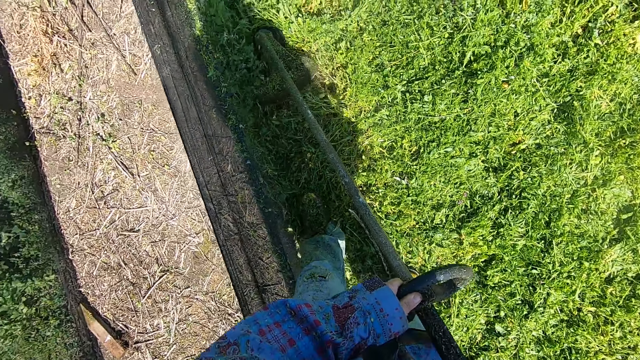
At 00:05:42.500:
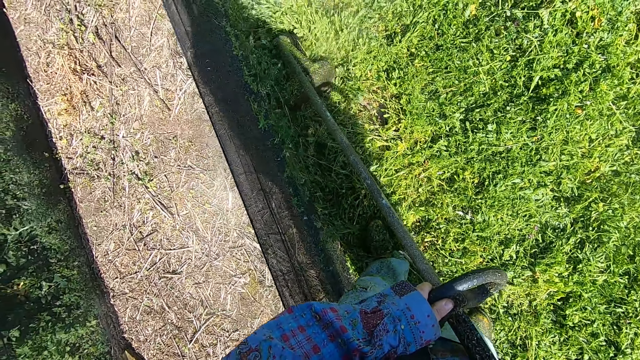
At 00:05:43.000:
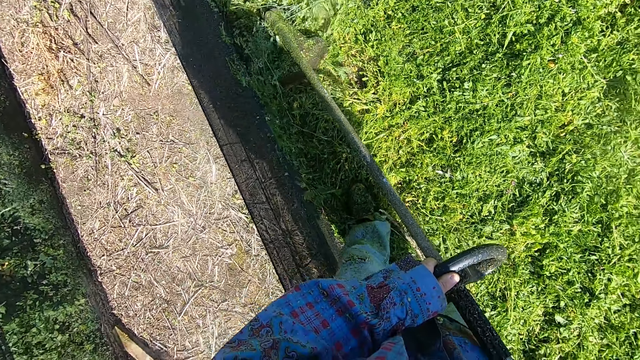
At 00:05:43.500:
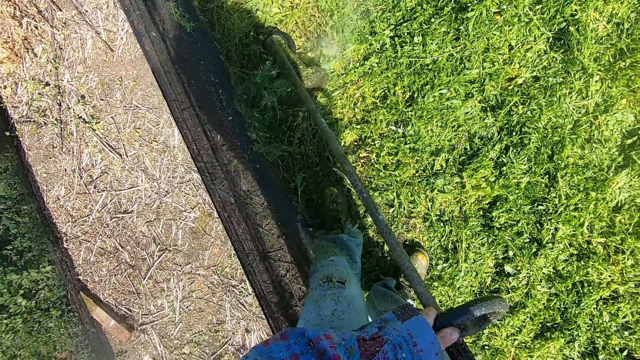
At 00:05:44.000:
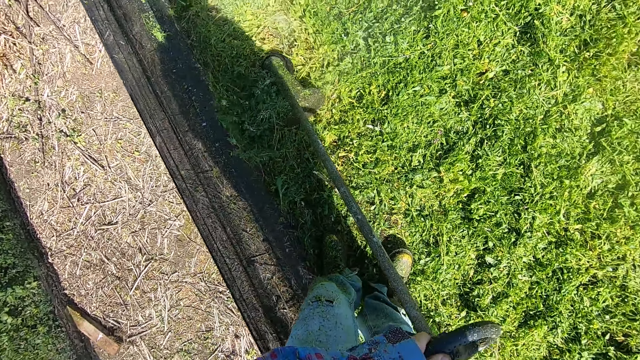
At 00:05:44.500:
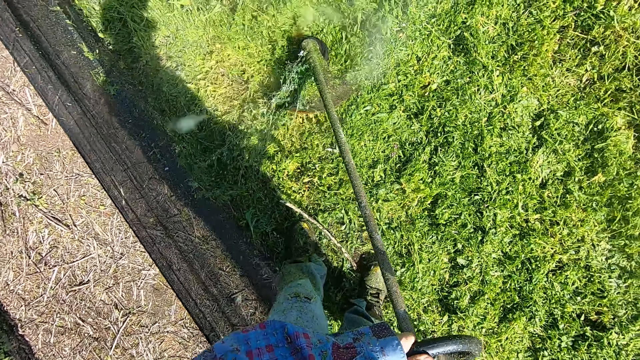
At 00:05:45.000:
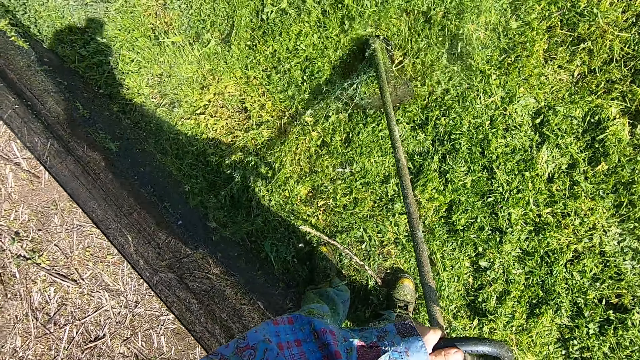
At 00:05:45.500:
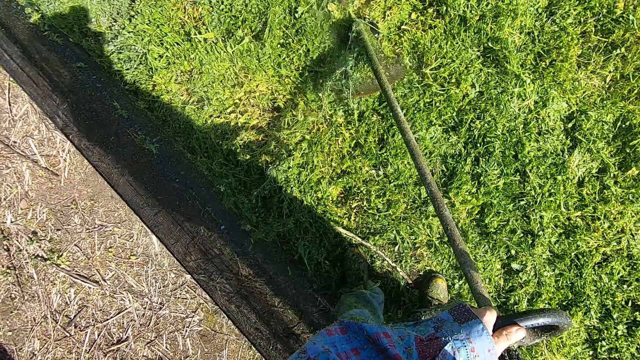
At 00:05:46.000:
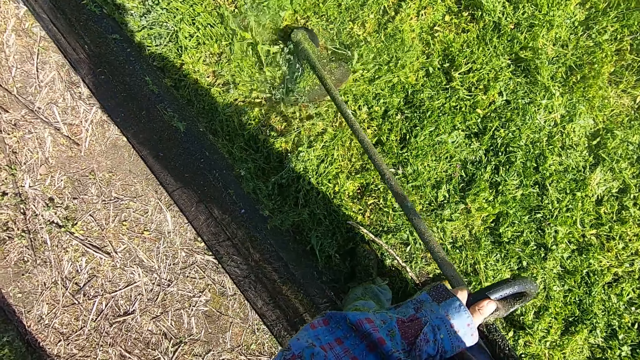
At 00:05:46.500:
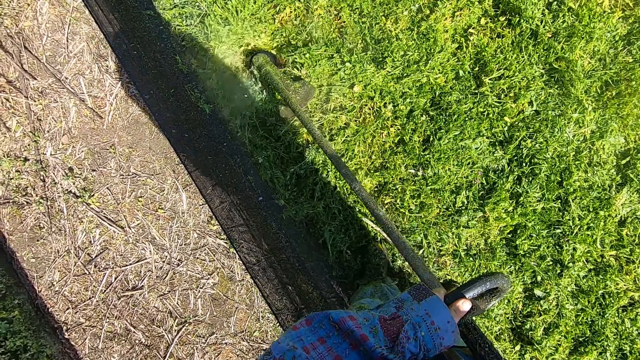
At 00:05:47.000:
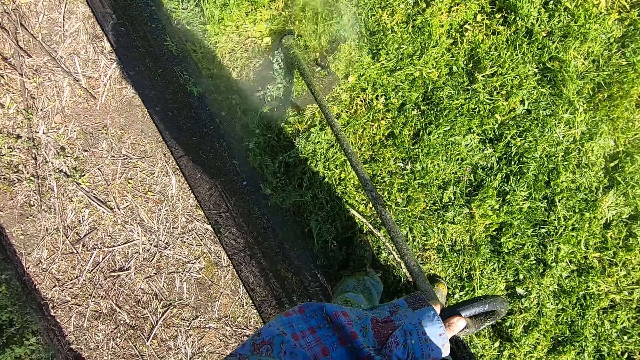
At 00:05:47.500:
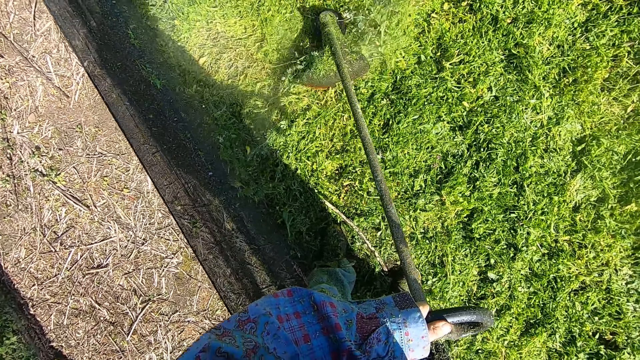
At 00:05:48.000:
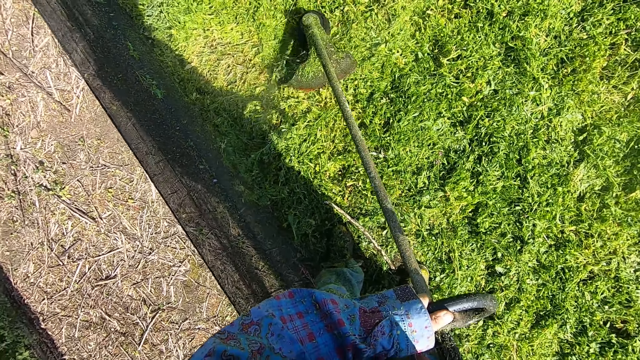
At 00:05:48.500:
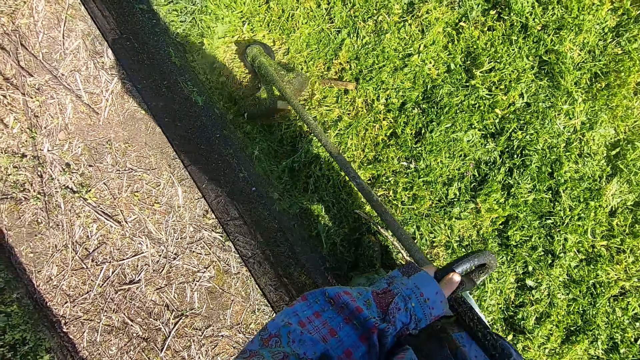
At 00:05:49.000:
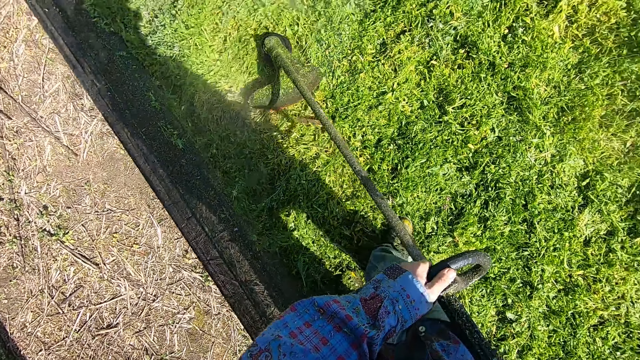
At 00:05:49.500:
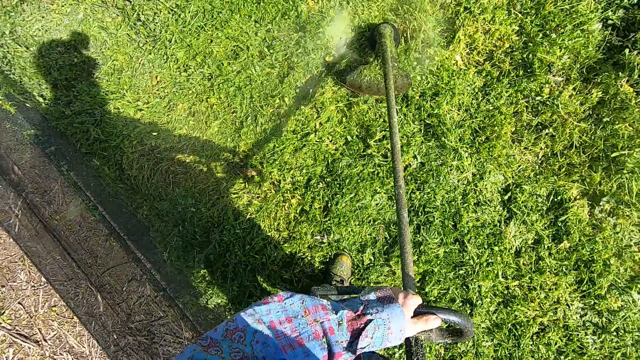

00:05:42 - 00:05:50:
The camera wearer swings the grass cutter side to side.

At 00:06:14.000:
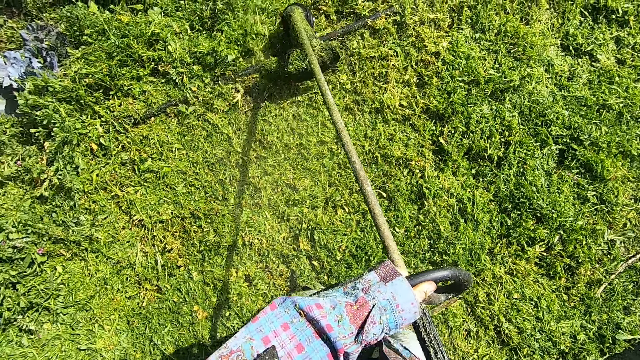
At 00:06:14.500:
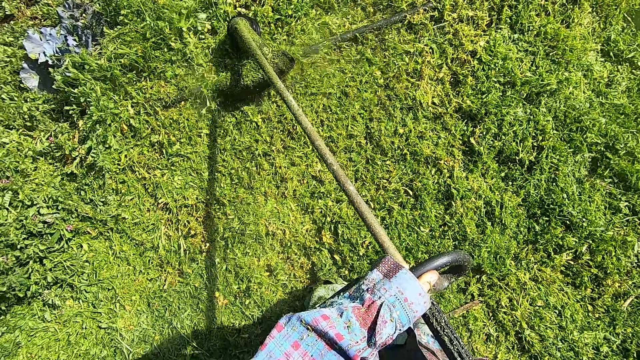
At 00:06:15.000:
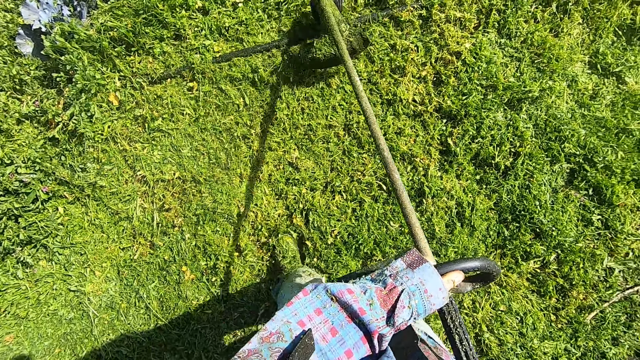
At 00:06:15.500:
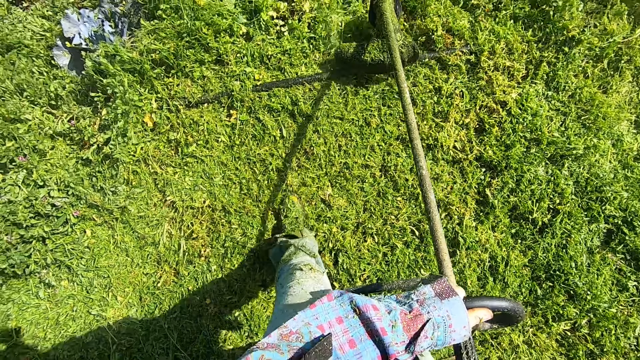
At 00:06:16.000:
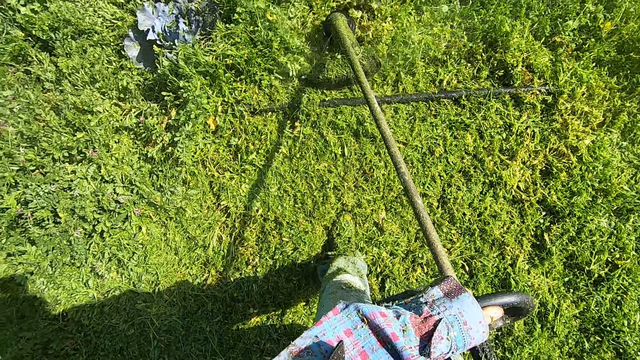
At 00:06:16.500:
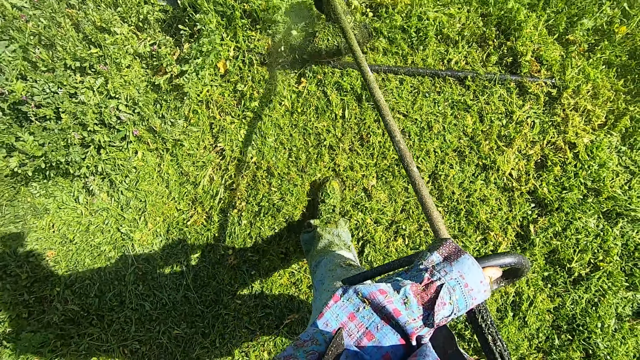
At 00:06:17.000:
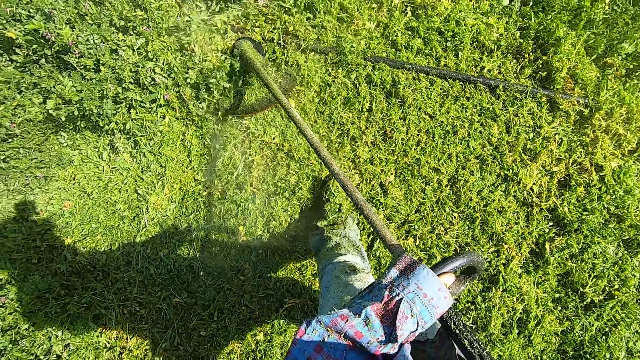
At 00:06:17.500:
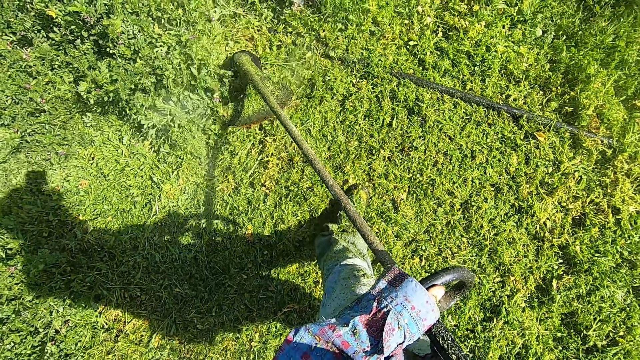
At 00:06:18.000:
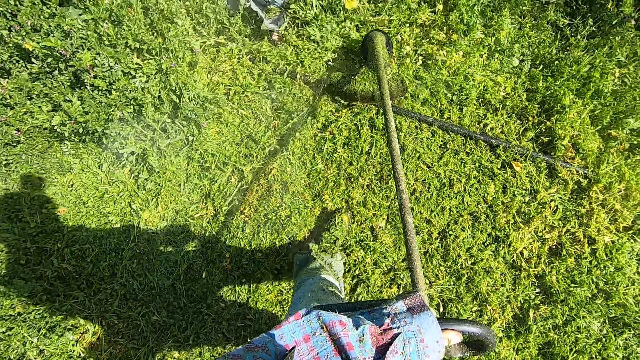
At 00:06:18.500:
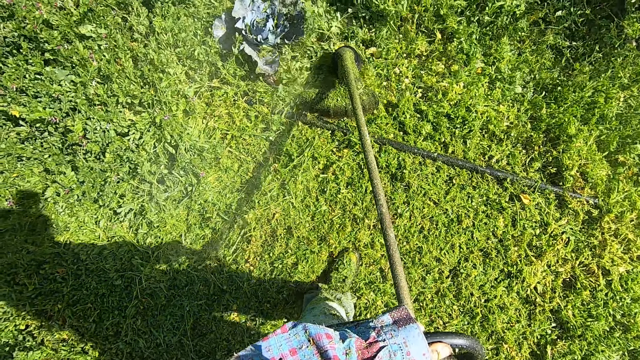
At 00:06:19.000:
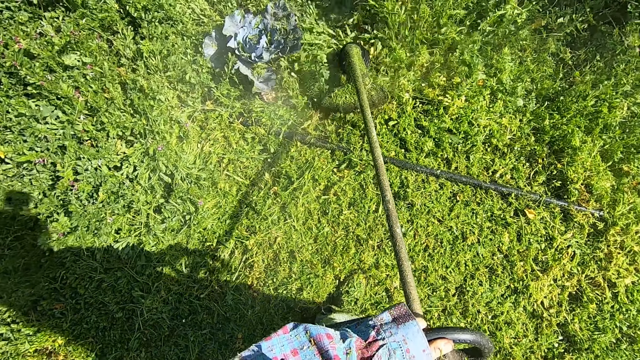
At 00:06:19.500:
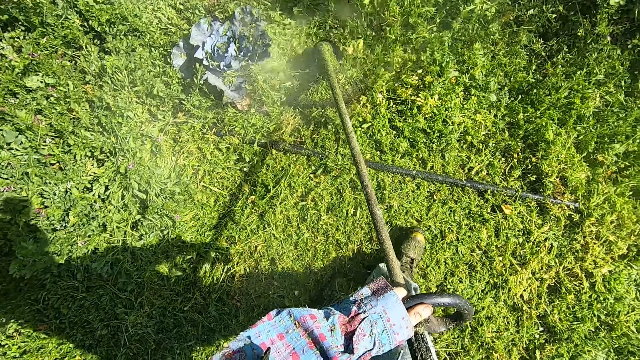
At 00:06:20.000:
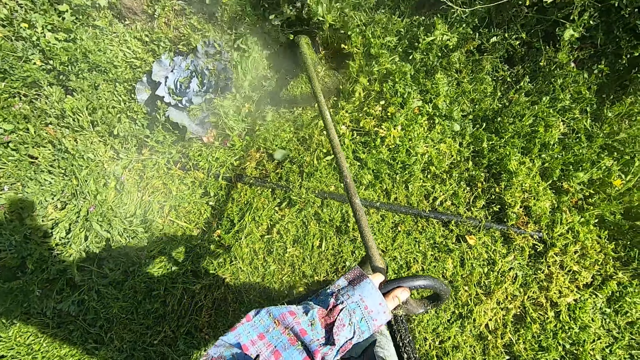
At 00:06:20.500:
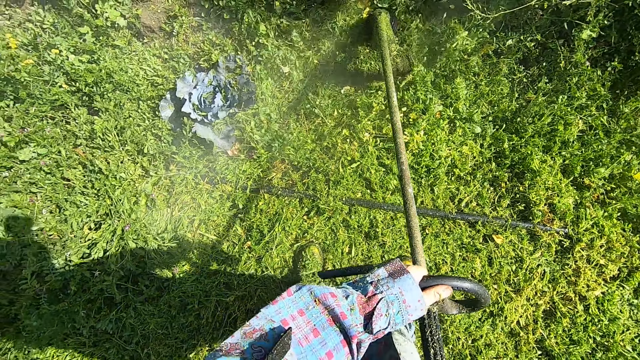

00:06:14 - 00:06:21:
The camera wearer walks back and forth.

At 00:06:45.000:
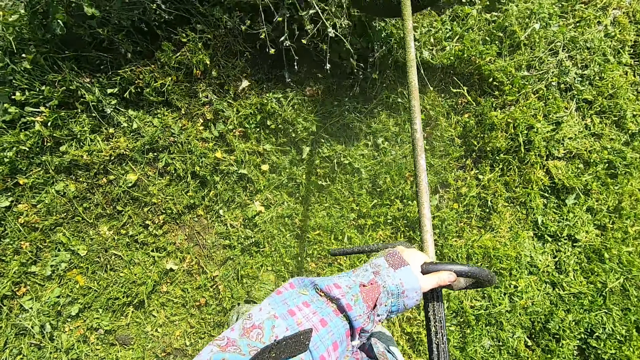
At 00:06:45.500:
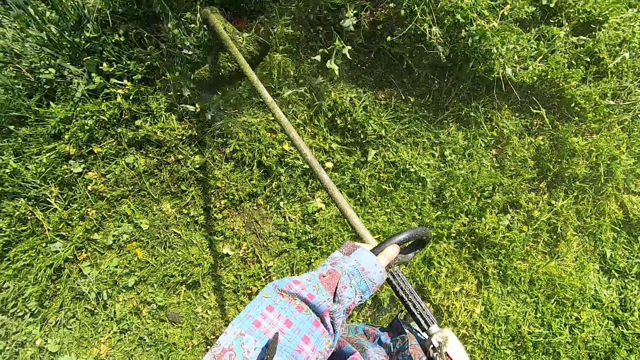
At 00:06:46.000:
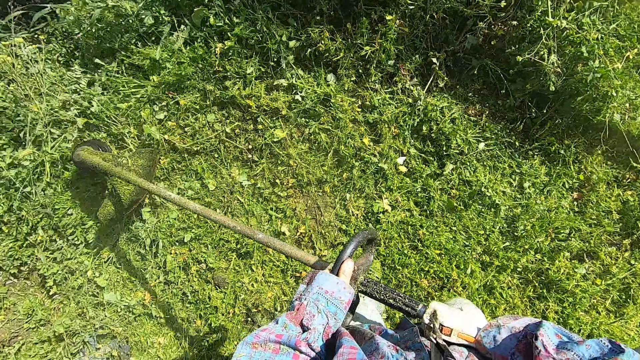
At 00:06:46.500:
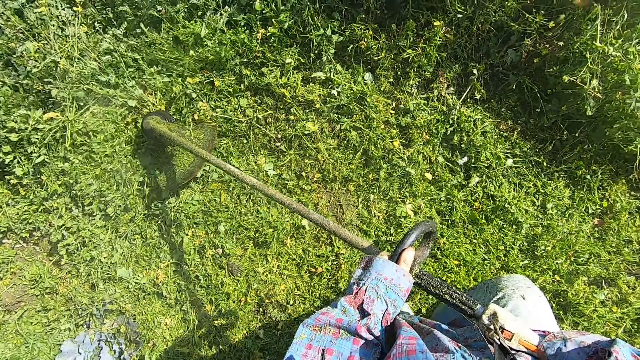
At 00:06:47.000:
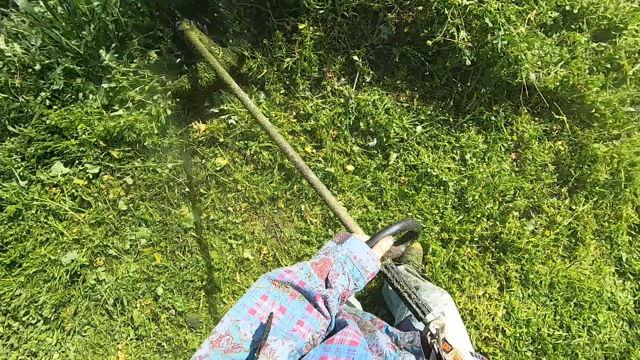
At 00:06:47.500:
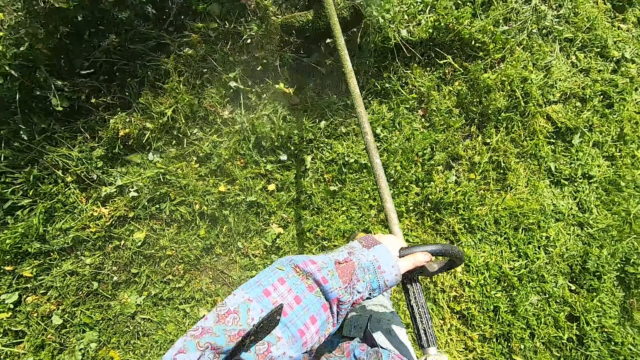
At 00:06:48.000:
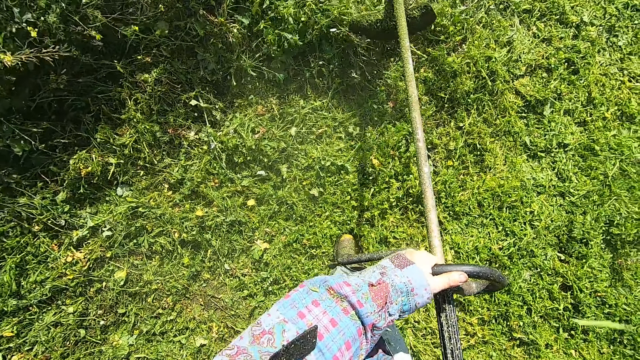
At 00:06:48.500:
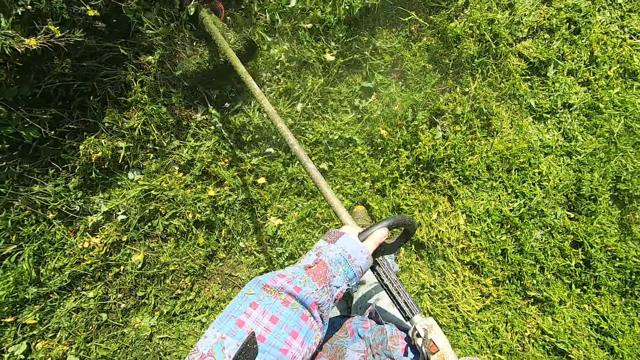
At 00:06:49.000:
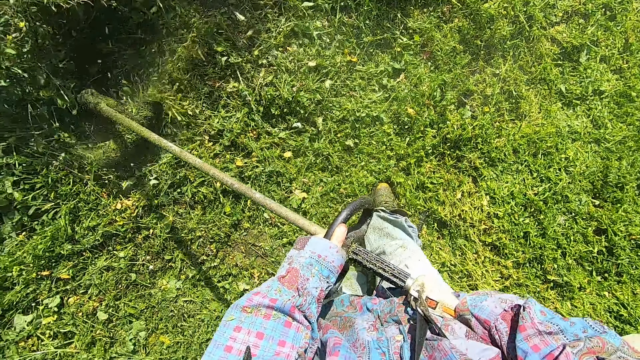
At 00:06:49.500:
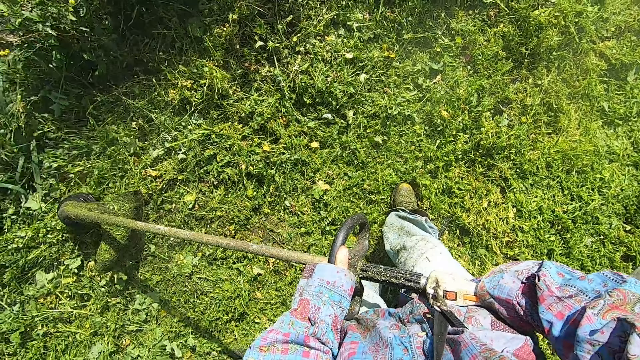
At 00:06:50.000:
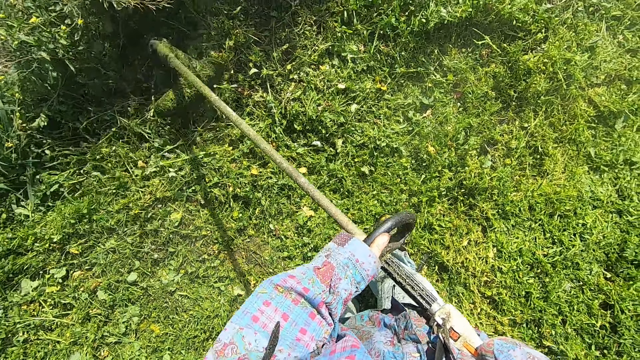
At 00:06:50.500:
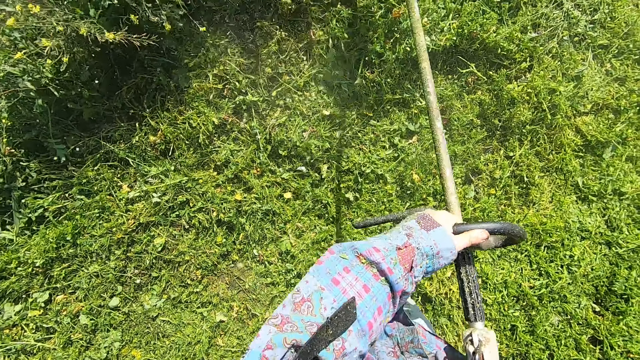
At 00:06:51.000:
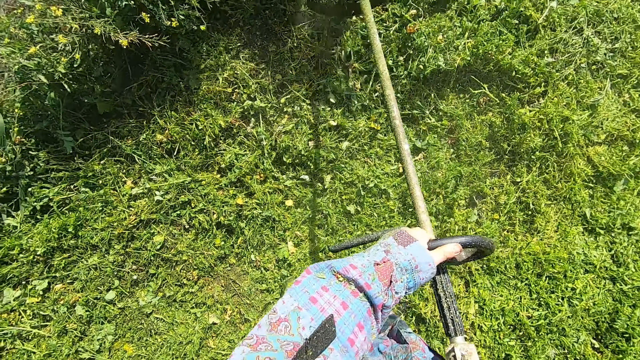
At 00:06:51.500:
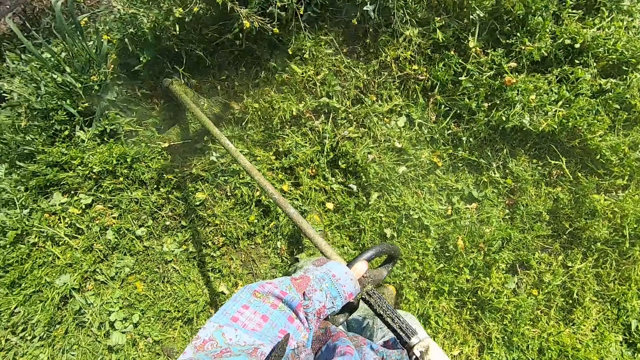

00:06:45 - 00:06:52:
The camera wearer stops walking.
